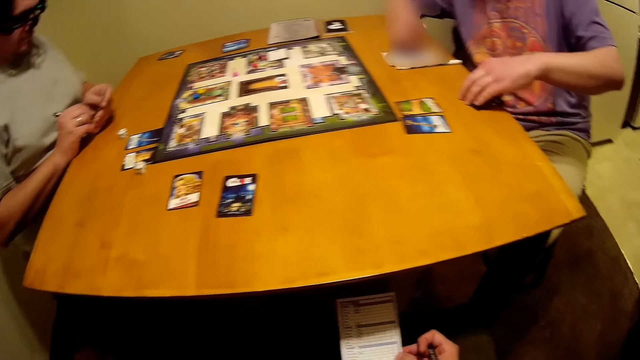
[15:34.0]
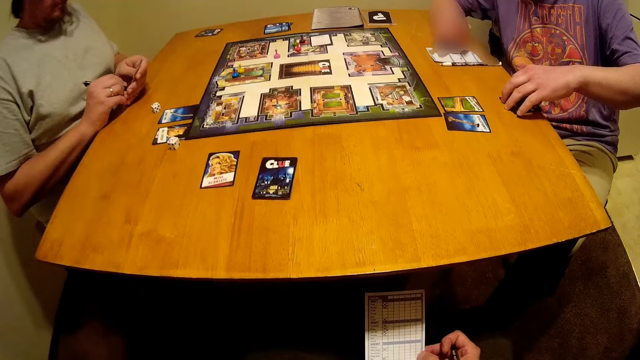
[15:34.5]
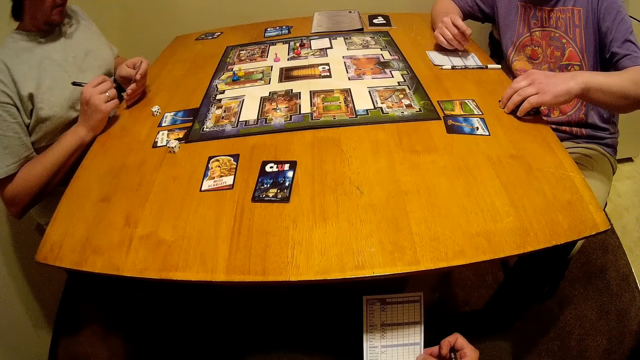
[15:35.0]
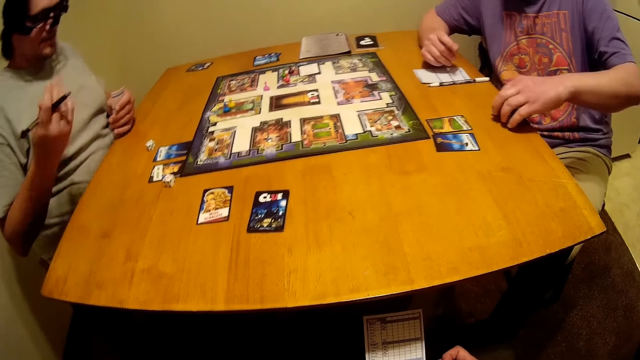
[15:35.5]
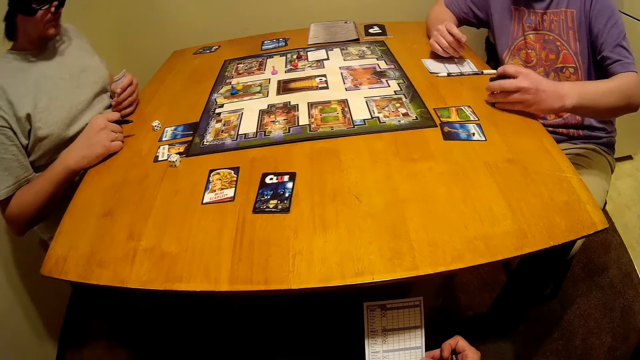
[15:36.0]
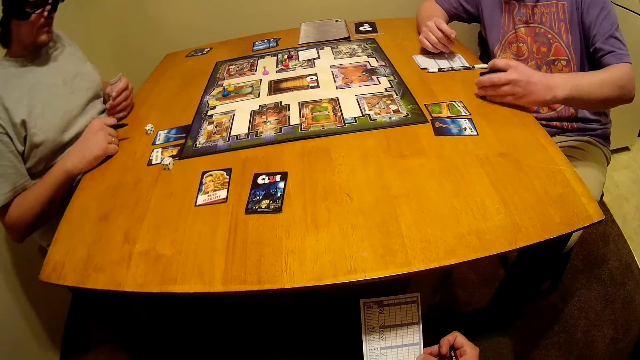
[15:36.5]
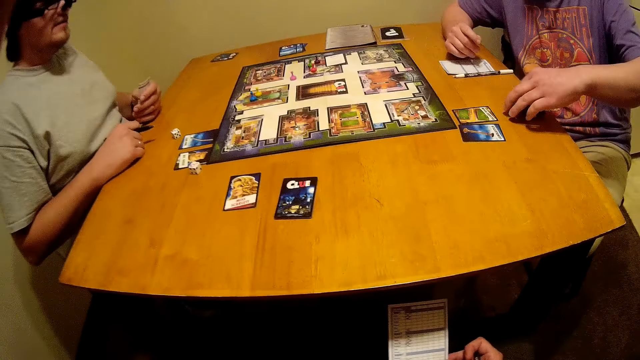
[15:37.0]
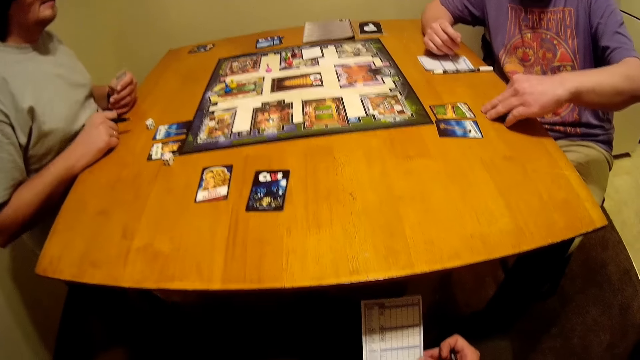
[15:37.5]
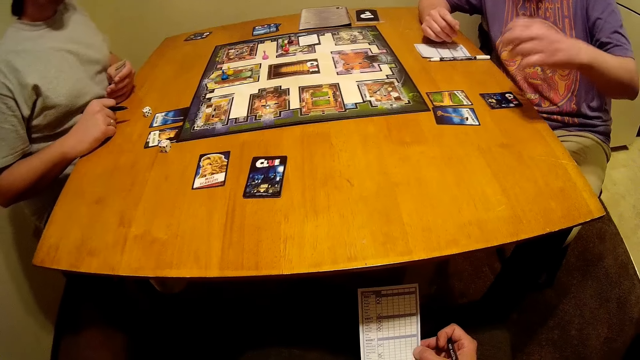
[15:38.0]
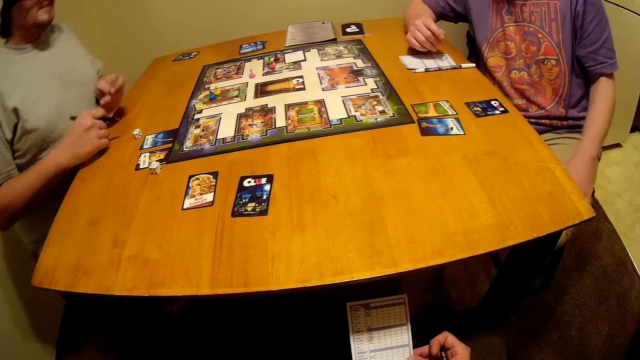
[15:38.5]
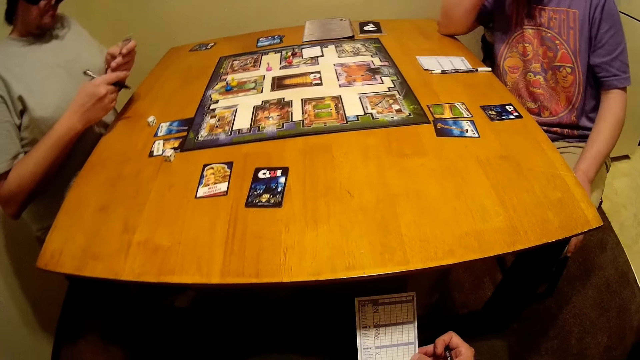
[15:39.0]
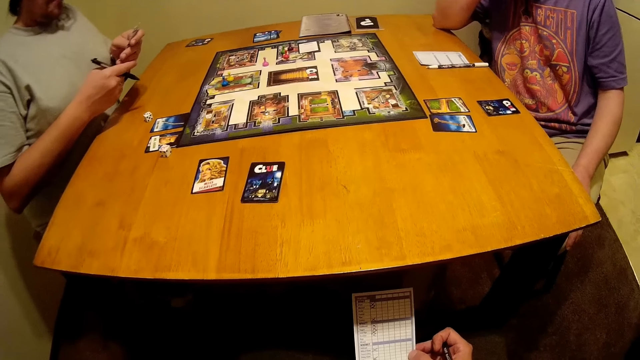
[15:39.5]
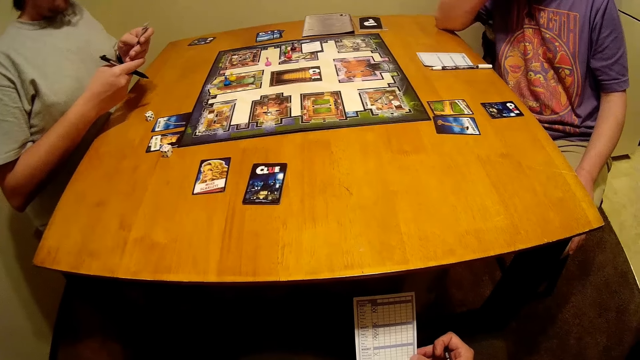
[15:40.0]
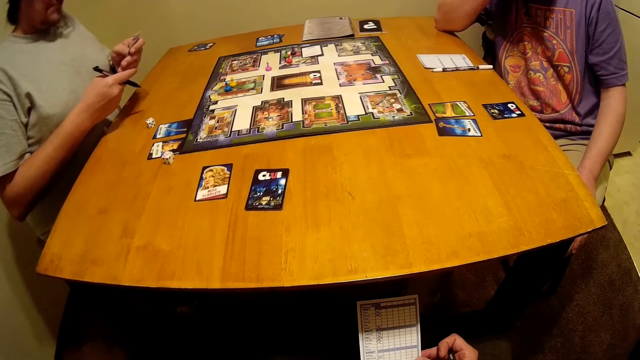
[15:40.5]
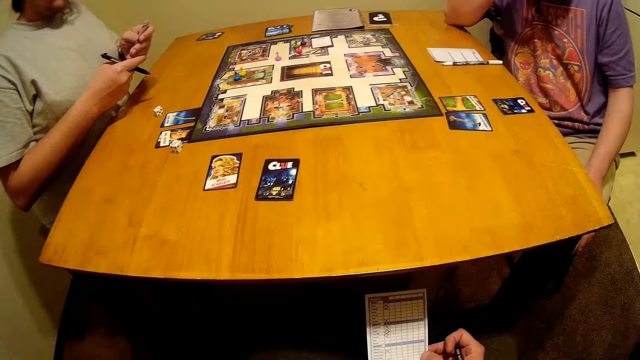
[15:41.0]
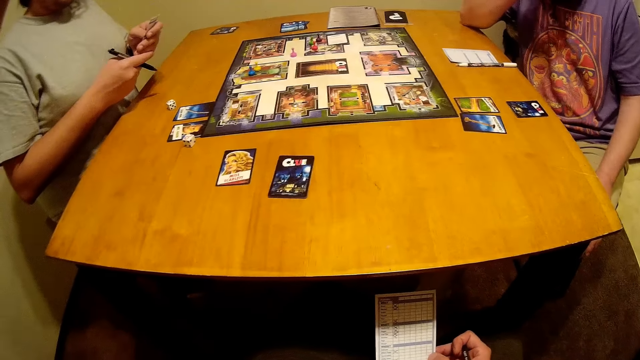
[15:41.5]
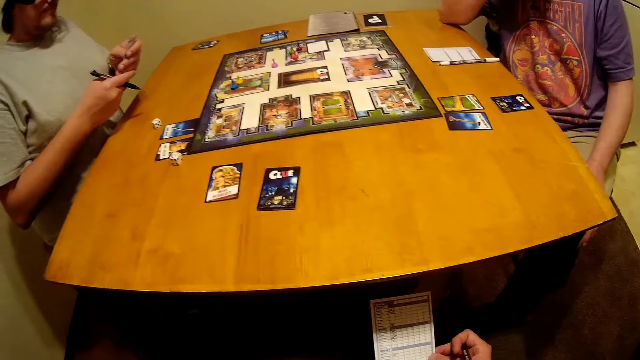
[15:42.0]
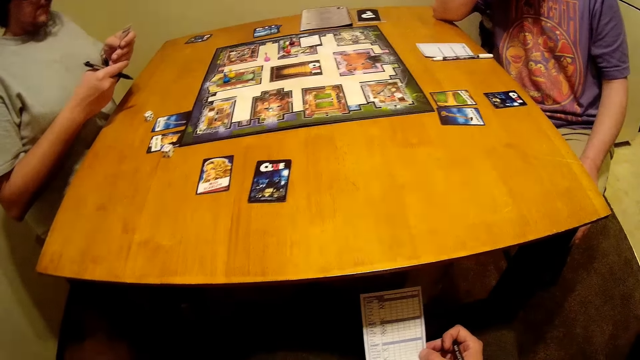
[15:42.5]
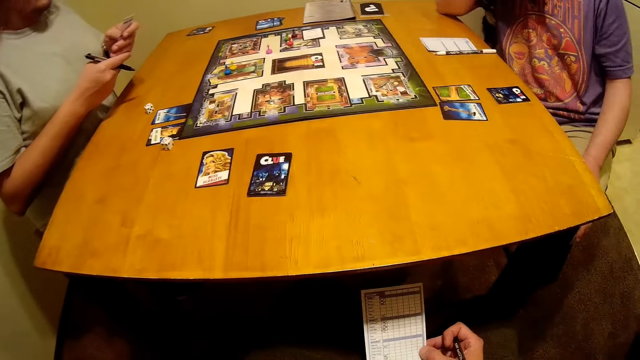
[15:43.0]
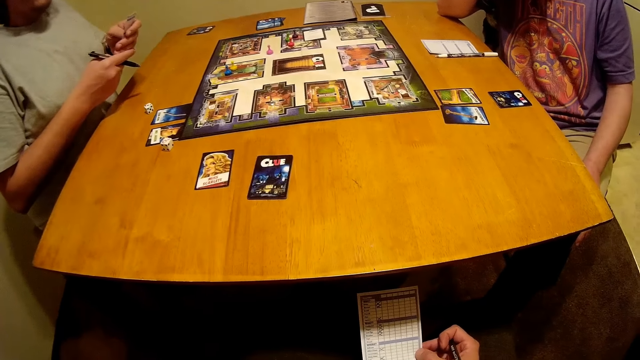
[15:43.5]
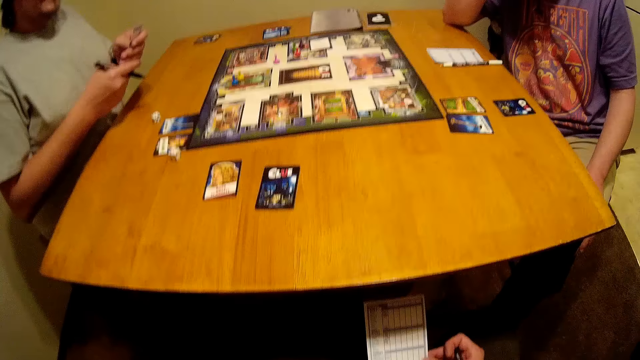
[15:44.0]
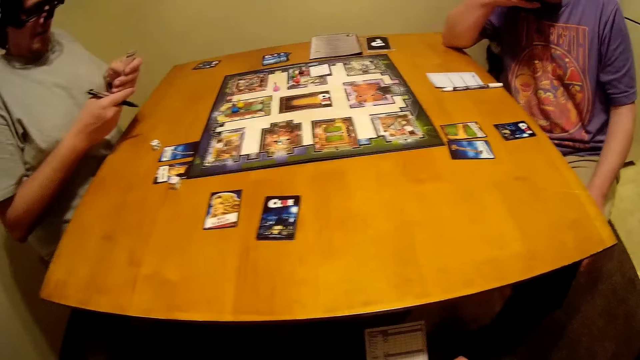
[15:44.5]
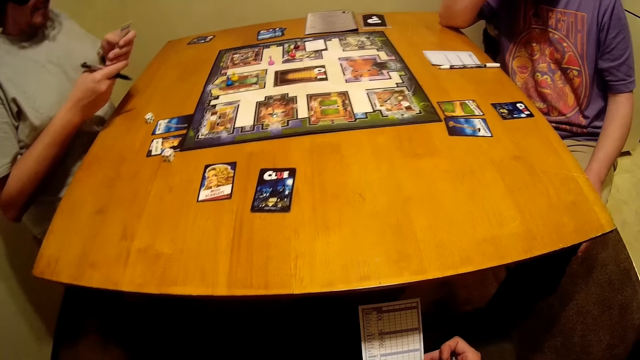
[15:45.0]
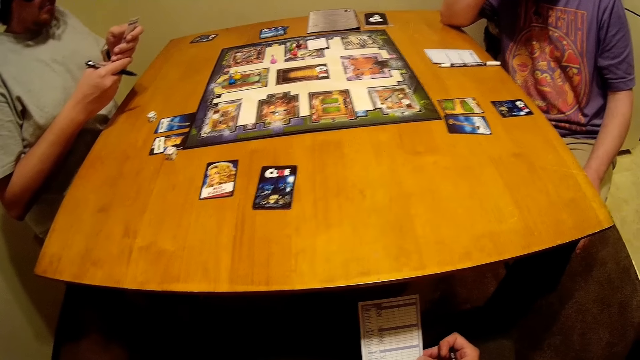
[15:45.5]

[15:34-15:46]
A person placed cards on the table.

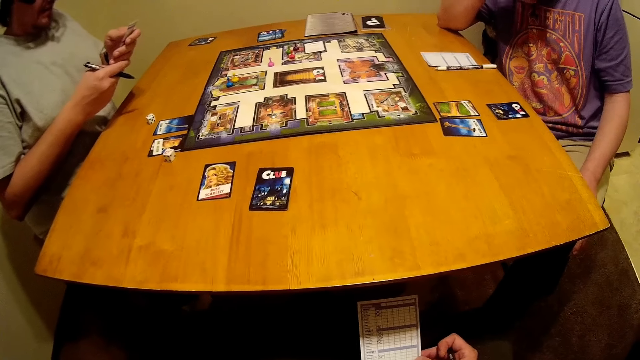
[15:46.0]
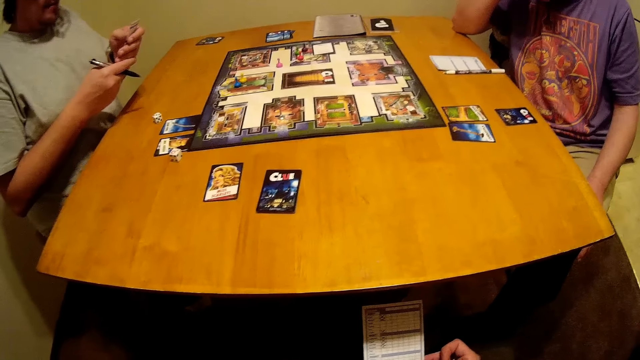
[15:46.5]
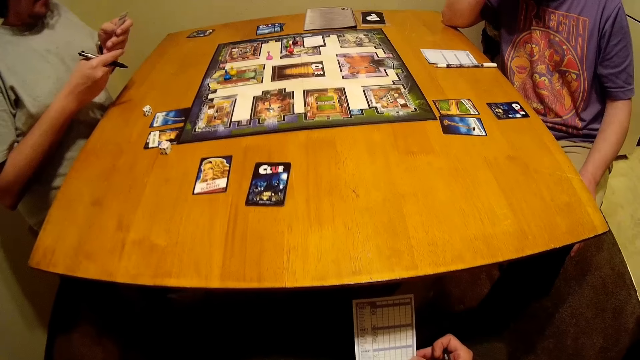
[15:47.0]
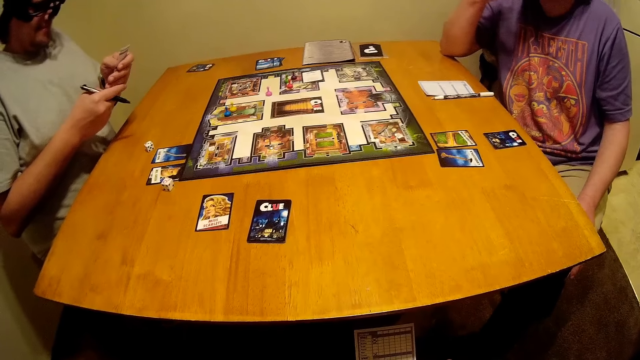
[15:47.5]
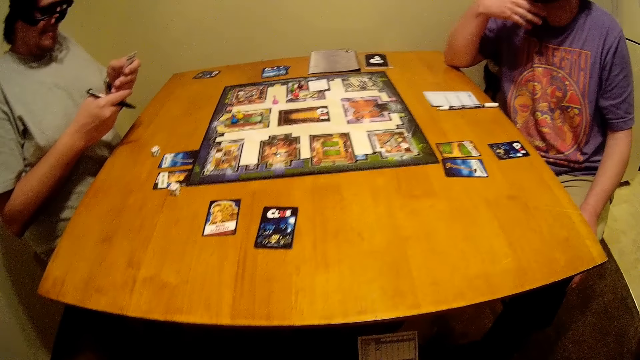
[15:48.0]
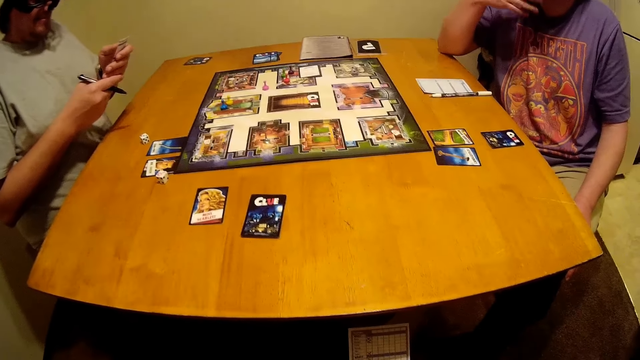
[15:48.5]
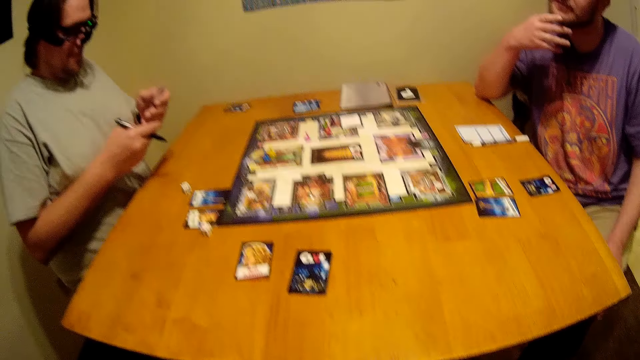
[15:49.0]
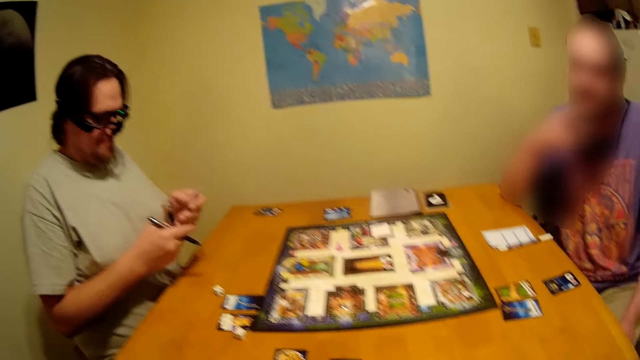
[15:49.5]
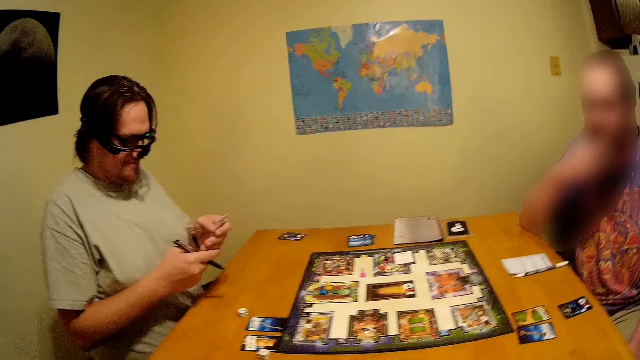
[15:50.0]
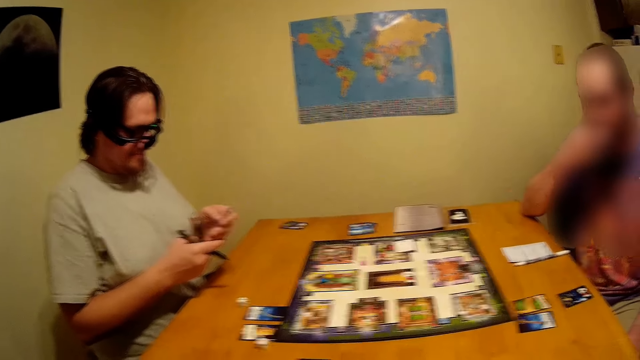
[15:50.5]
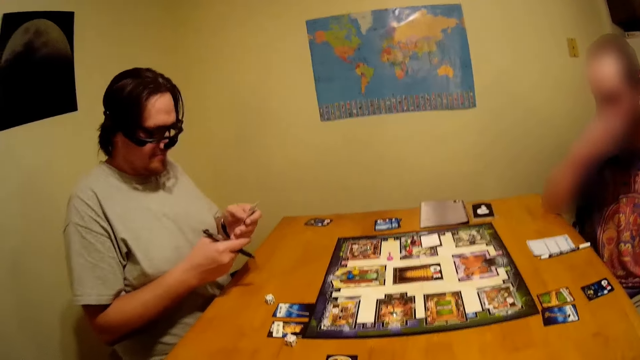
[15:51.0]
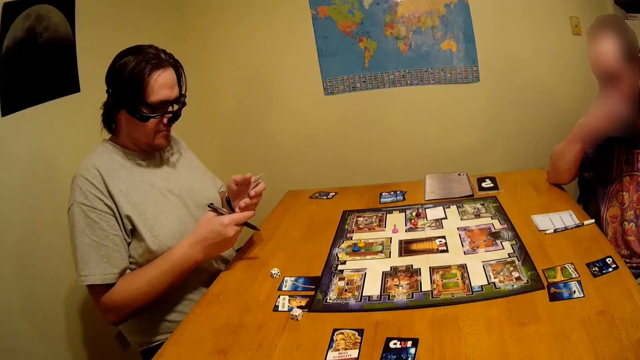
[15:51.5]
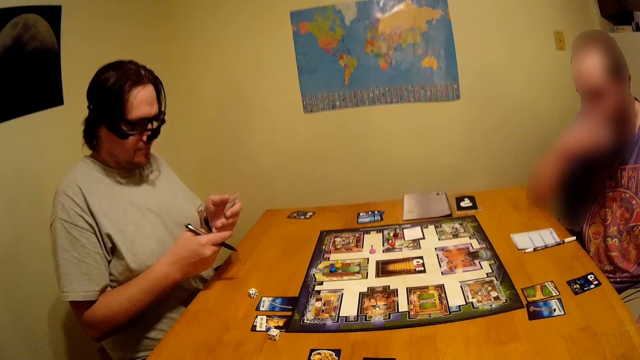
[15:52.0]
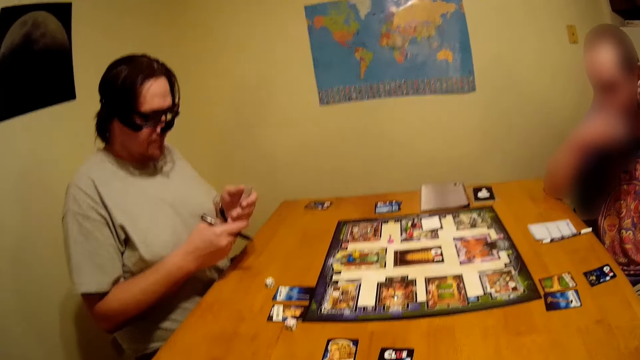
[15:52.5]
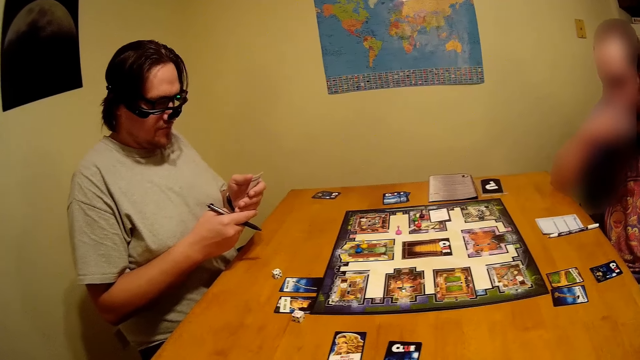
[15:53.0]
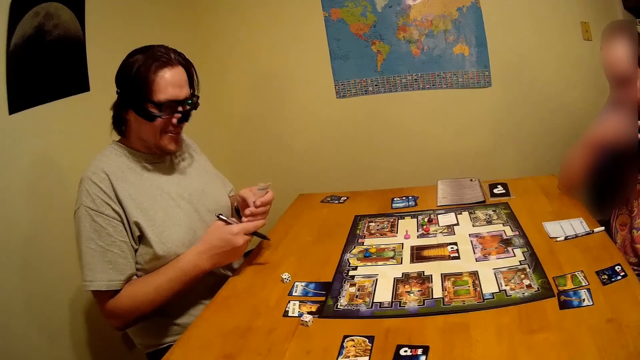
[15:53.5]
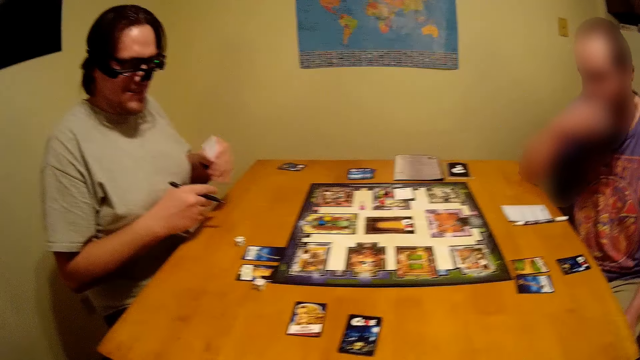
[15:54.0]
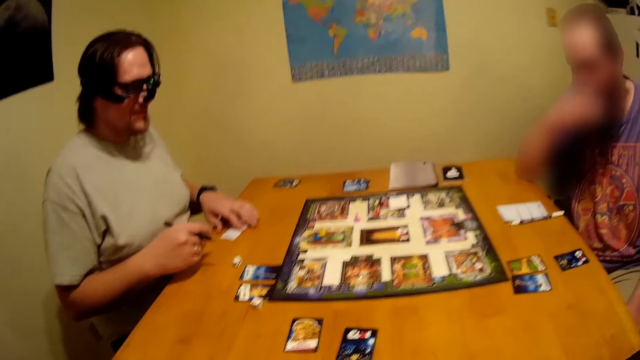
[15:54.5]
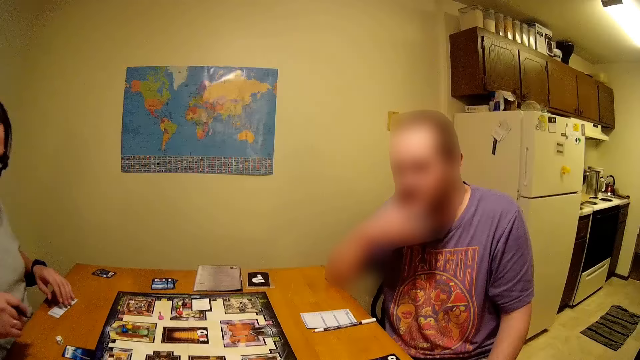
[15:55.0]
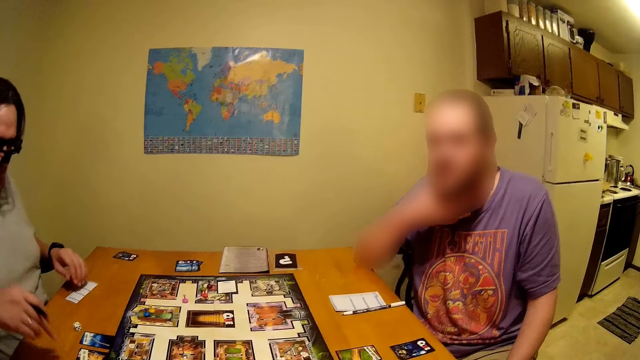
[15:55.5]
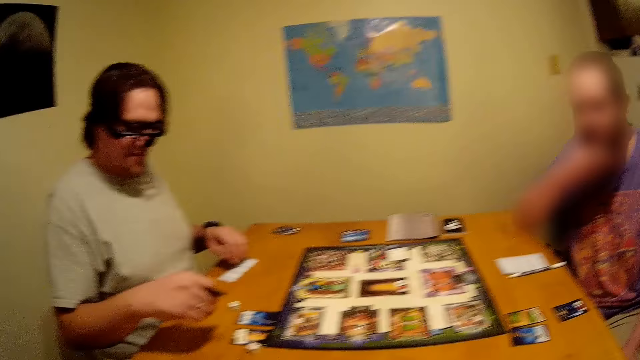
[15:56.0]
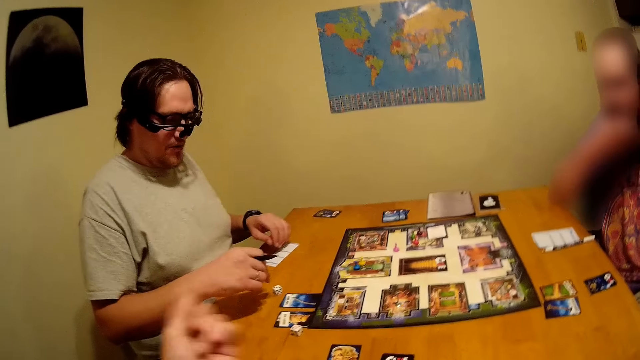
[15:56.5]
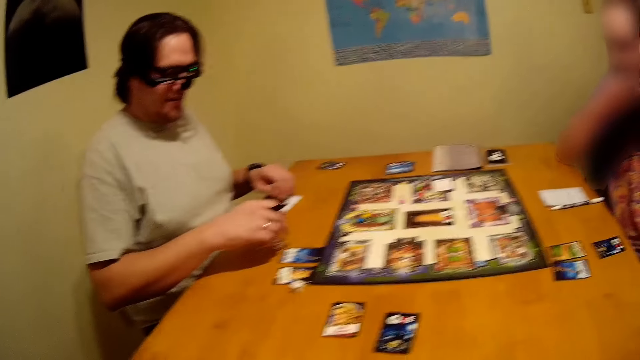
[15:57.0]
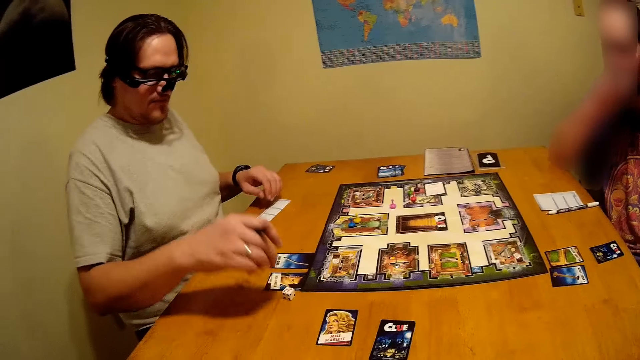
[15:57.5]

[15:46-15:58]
A person puts a paper on the table.
